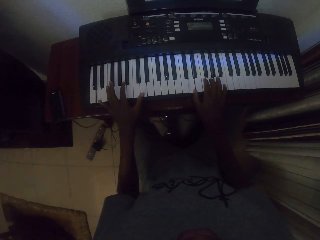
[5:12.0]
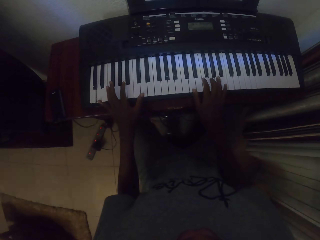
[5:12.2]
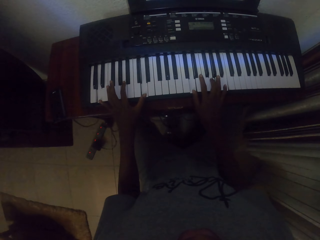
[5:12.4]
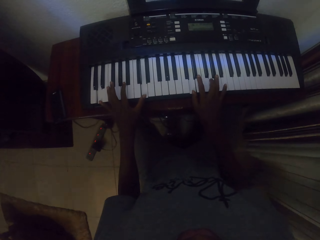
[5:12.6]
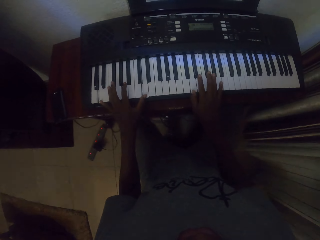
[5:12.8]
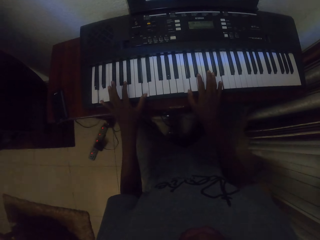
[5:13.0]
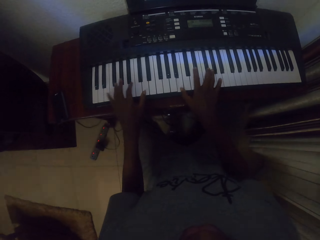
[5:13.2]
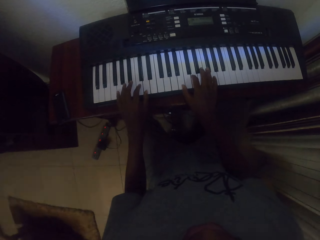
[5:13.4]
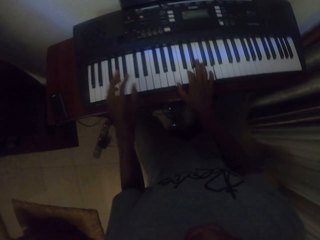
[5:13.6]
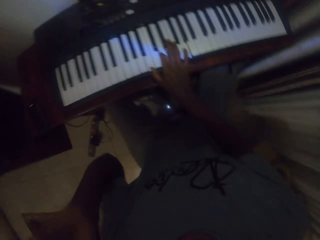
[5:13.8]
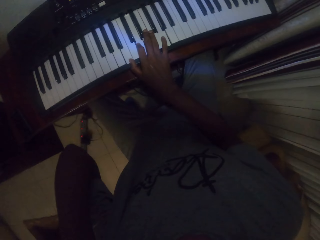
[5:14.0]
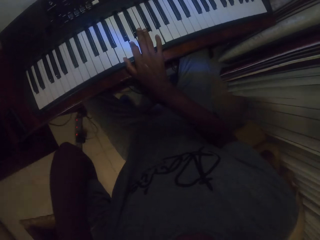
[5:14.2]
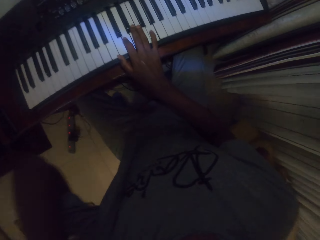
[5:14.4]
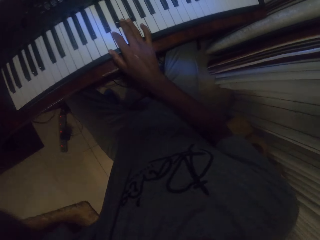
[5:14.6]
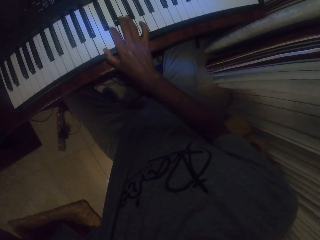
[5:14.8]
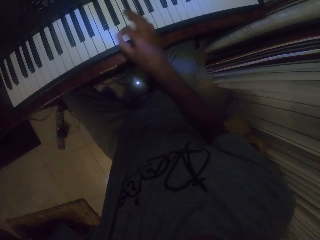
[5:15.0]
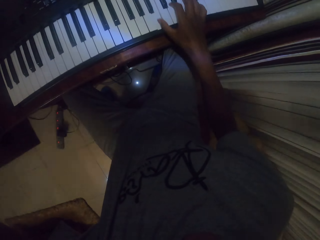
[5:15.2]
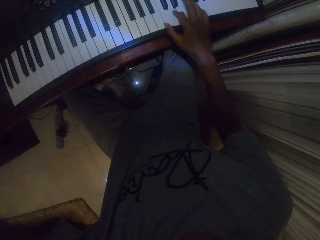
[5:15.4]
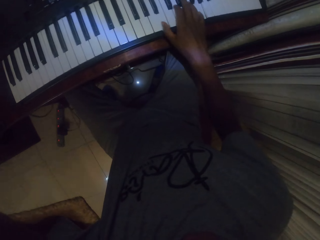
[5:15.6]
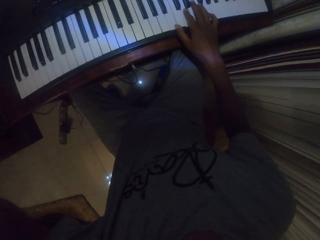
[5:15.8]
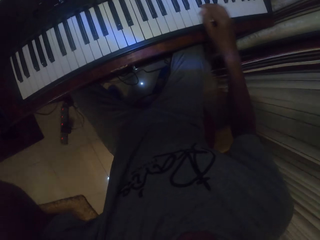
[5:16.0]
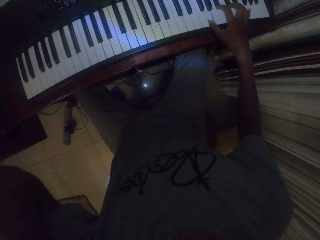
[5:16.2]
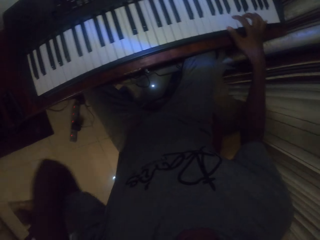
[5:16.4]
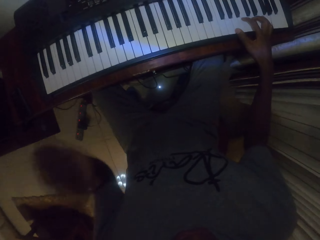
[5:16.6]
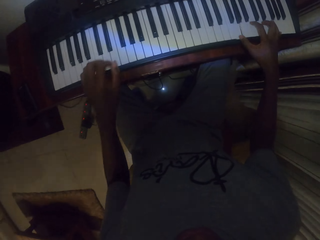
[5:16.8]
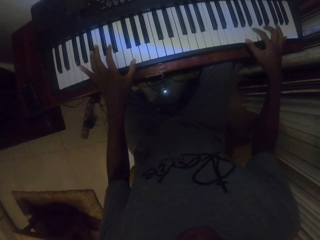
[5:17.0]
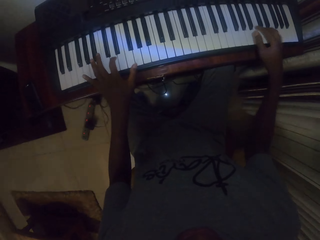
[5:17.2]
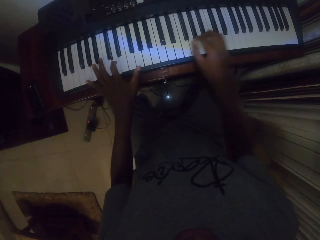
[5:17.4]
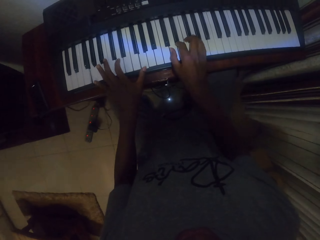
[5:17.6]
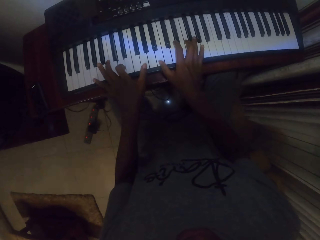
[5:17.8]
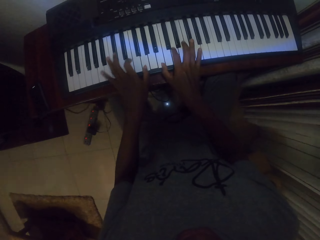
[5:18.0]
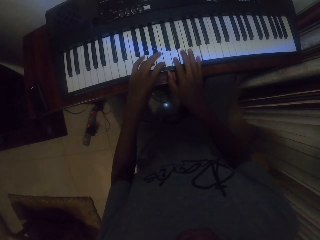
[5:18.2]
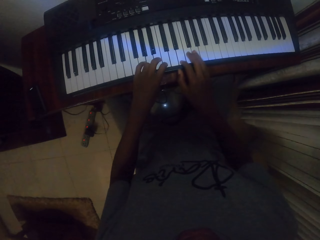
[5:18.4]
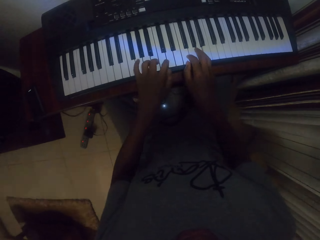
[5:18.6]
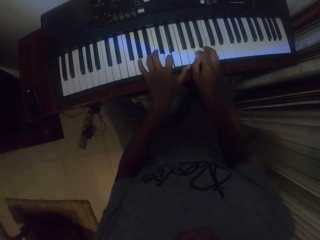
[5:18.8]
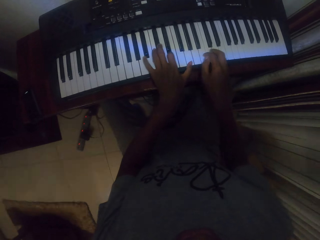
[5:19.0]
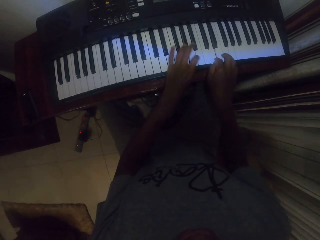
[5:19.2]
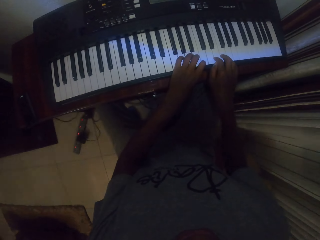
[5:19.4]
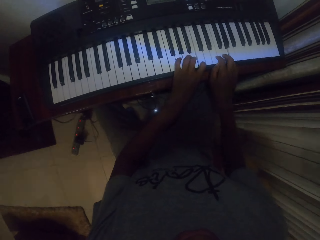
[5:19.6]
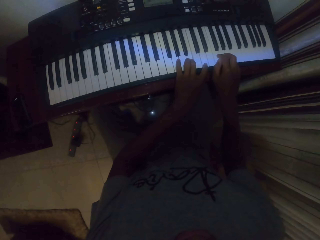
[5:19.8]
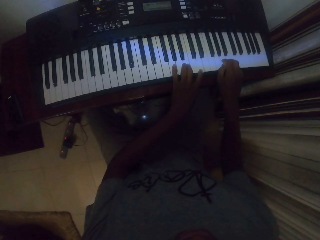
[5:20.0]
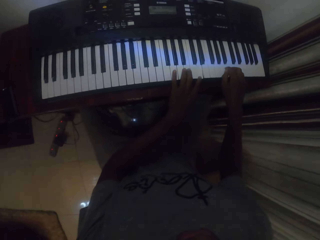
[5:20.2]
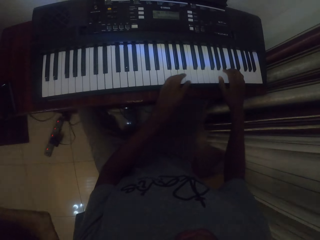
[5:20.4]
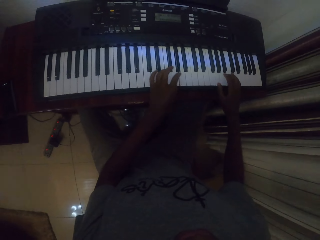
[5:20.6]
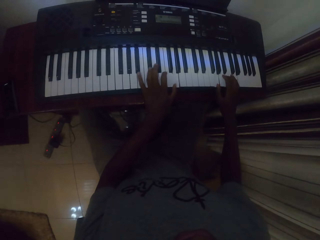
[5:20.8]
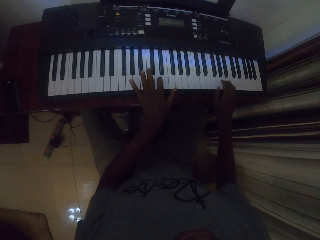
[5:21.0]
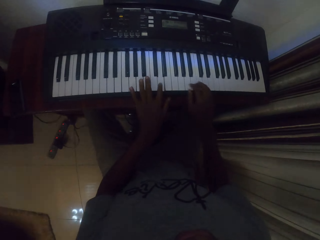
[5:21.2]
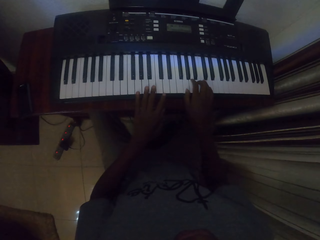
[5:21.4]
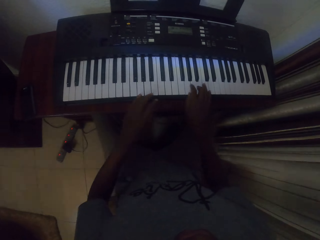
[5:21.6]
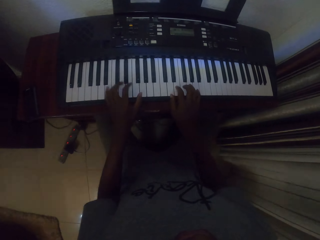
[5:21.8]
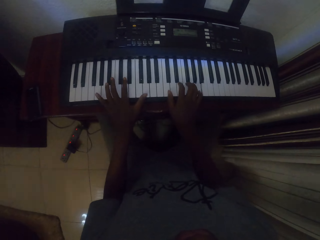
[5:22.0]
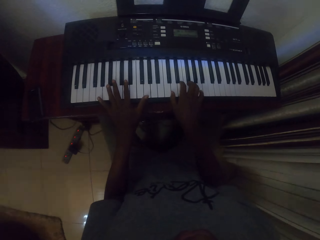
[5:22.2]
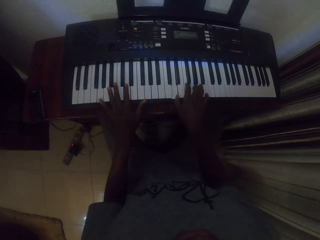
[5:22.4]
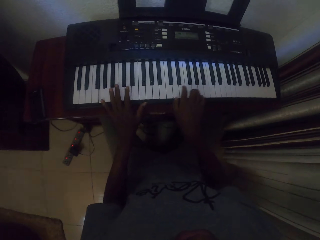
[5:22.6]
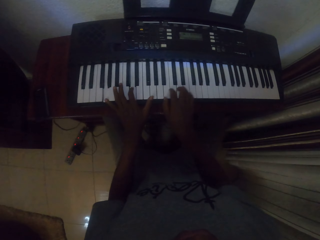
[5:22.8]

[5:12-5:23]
The camera wearer lifts the left hand. They adjust the camera. They play piano. They drop the left hand. They play piano.

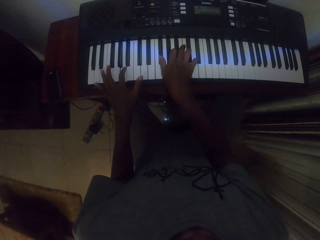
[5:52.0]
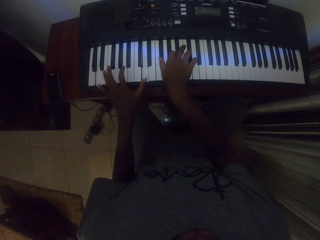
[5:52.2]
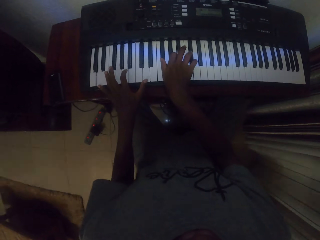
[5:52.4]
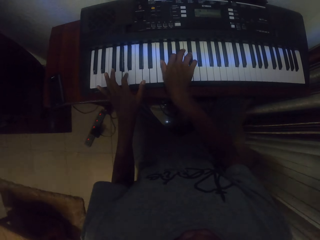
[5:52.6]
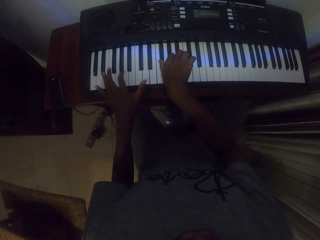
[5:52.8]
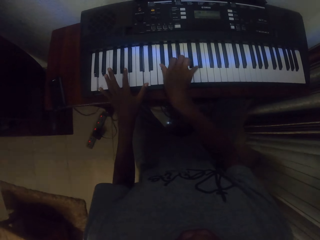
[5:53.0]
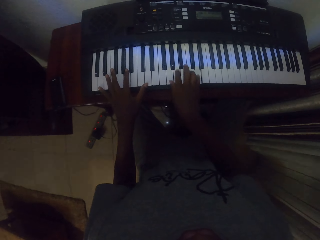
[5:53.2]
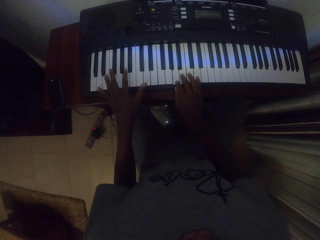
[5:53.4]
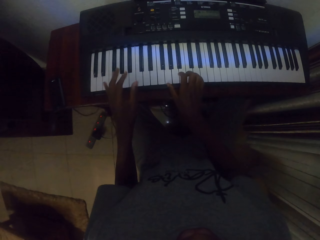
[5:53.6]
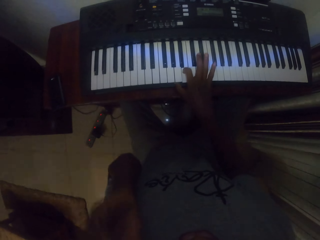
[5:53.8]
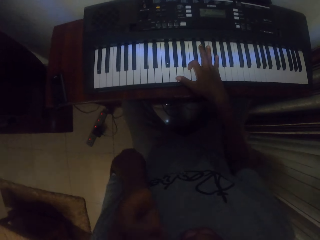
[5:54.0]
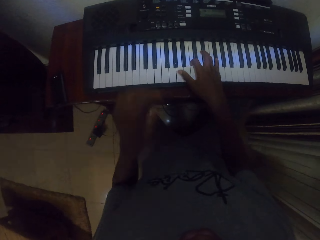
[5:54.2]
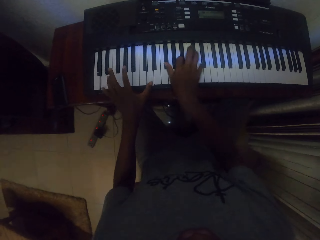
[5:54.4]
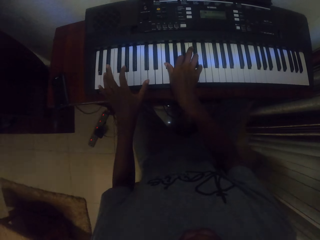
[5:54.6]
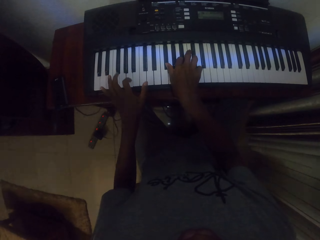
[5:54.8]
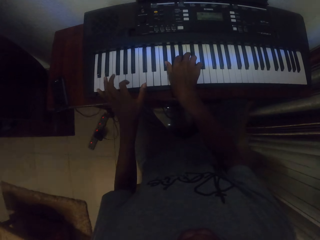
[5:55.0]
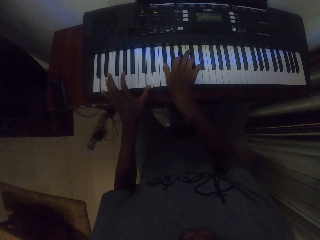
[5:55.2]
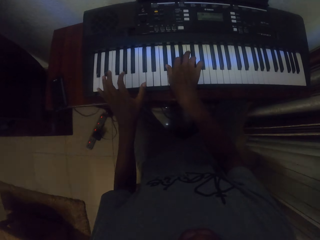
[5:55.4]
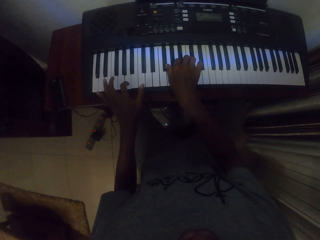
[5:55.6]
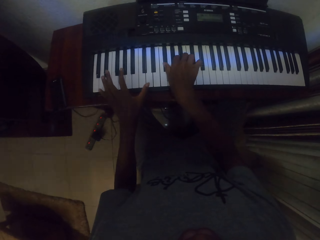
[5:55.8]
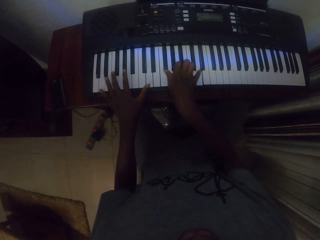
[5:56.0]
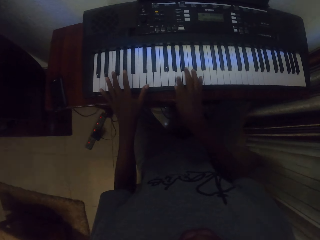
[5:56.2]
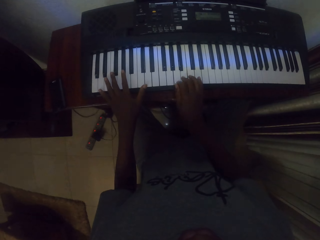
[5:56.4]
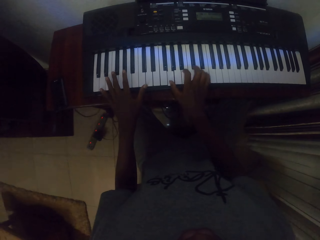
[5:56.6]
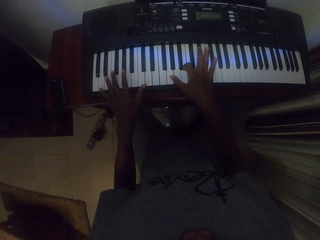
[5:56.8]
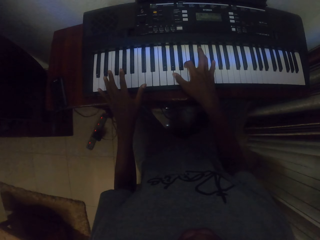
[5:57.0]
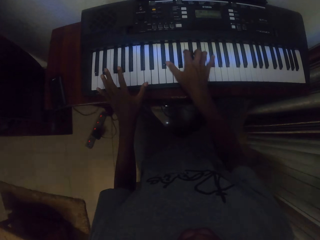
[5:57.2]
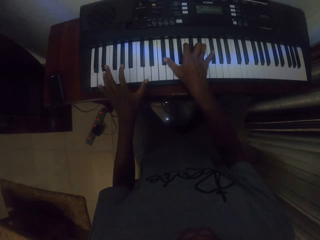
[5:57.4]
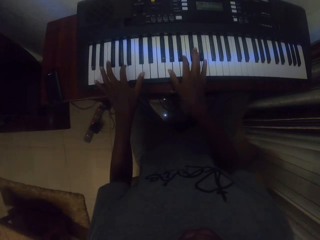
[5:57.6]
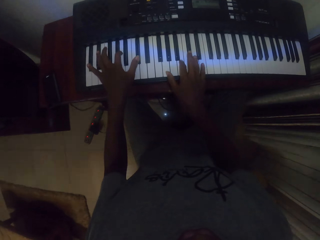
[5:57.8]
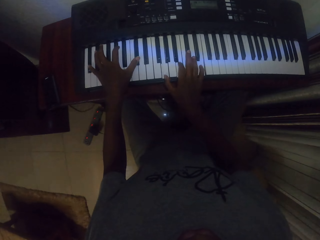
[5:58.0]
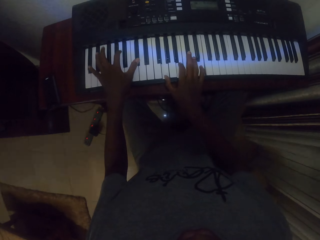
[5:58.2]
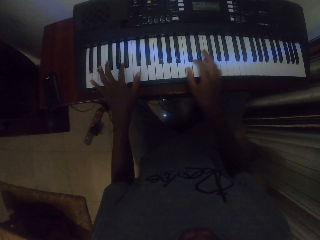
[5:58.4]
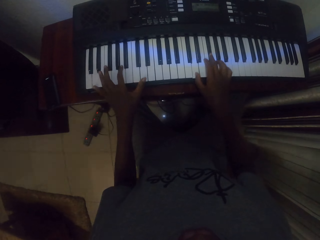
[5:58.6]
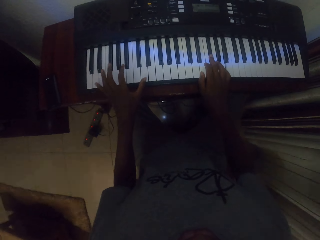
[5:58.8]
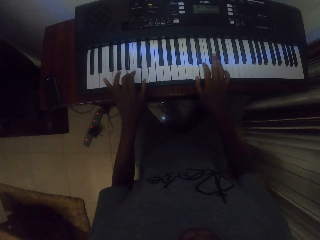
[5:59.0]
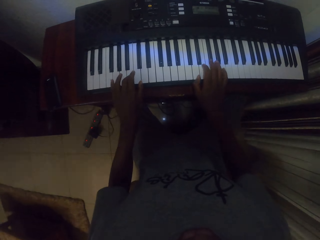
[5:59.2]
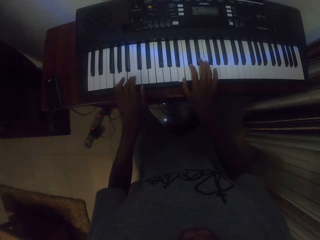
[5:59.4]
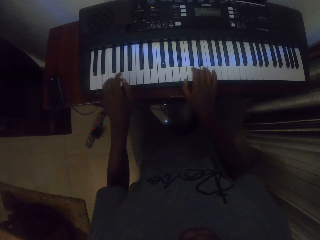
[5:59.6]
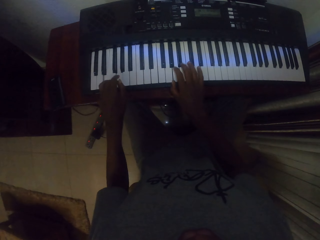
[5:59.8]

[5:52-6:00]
The camera wearer lifts the left hand. They play piano. They move the left hand. They play piano.

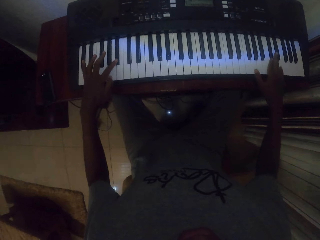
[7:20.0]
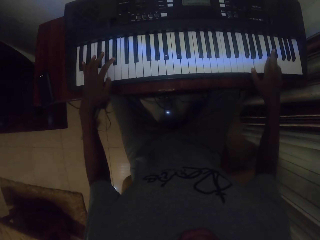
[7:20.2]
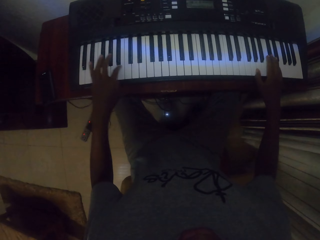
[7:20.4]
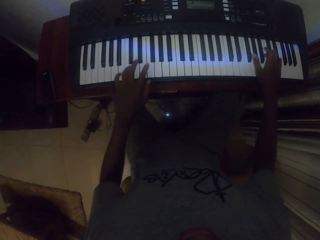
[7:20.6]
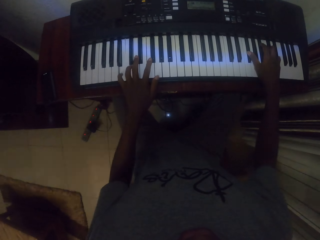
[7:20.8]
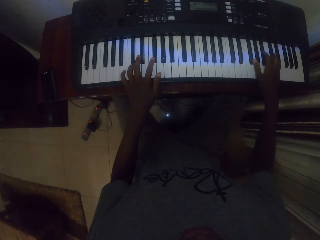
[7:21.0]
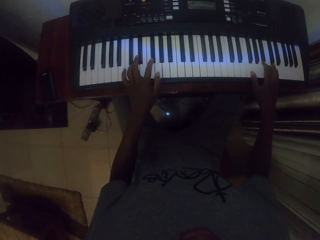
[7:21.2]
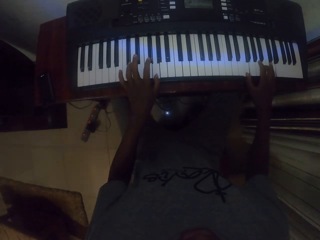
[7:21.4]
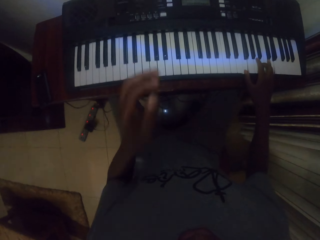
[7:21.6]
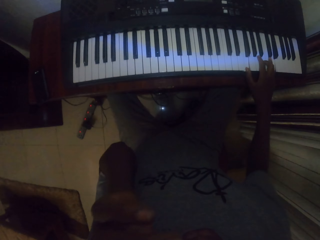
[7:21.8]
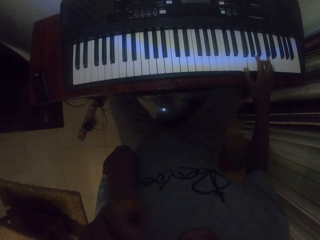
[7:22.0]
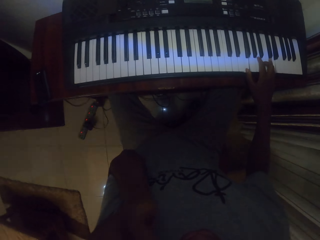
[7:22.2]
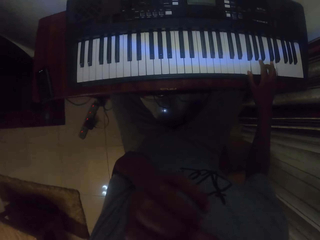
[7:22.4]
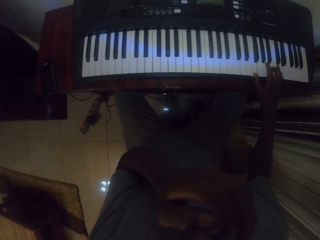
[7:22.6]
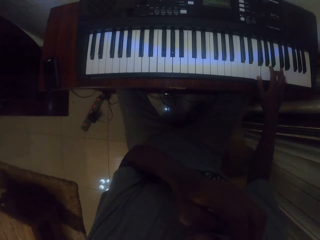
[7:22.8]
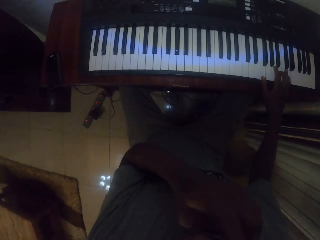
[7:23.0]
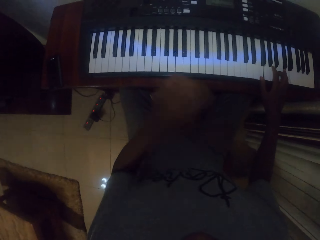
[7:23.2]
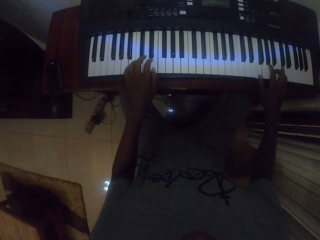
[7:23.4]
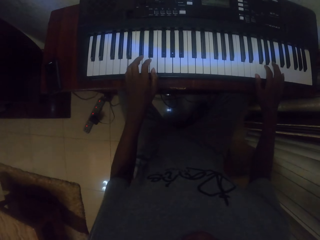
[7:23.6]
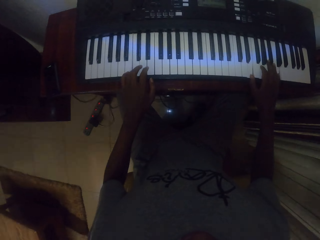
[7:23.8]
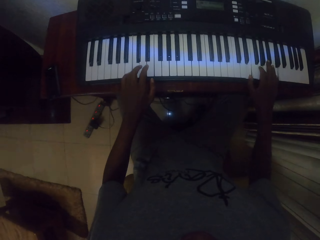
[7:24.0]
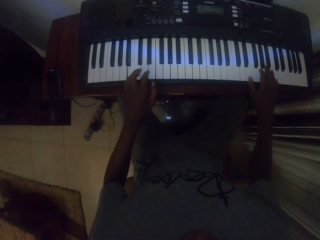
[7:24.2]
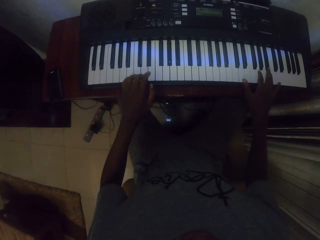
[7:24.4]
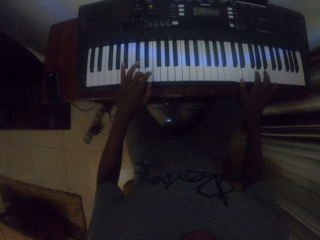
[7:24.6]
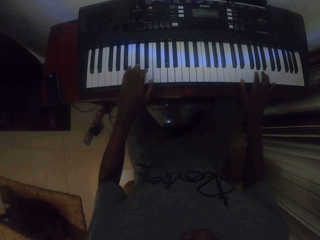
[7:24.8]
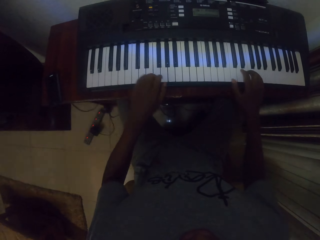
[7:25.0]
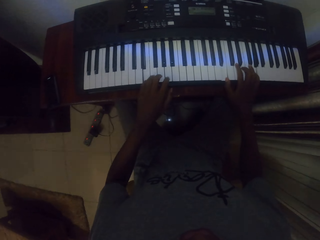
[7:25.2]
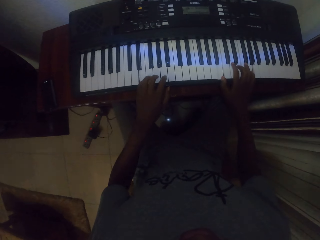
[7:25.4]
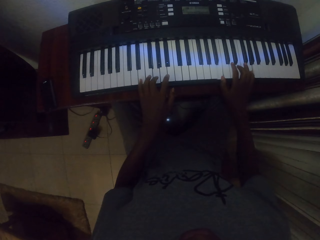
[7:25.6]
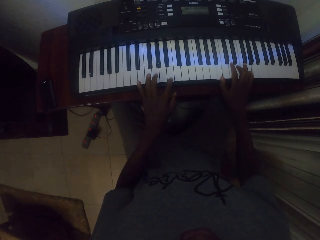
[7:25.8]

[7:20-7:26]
The camera wearer lifts the left hand. They touch the camera, drop the left hand, and play piano.
